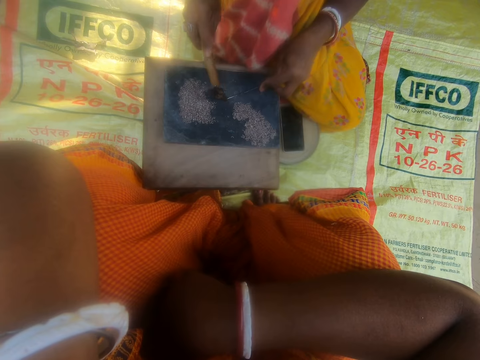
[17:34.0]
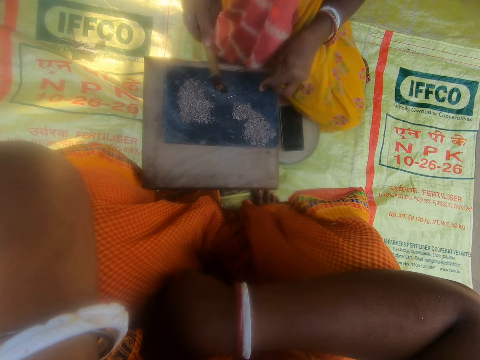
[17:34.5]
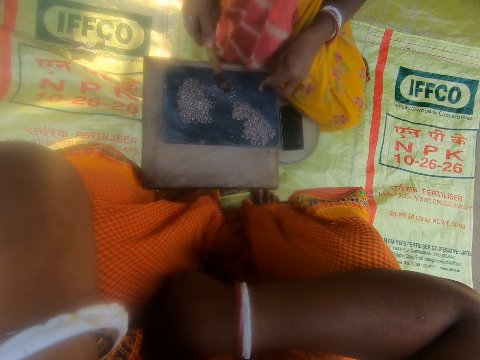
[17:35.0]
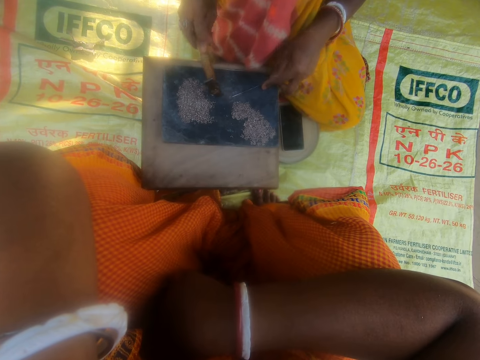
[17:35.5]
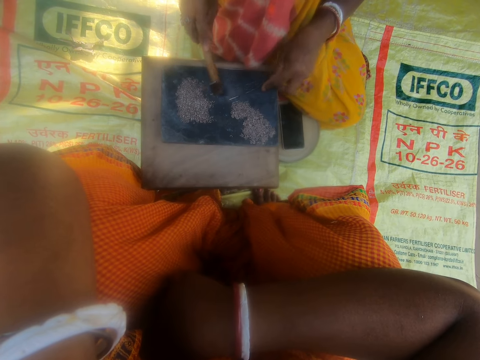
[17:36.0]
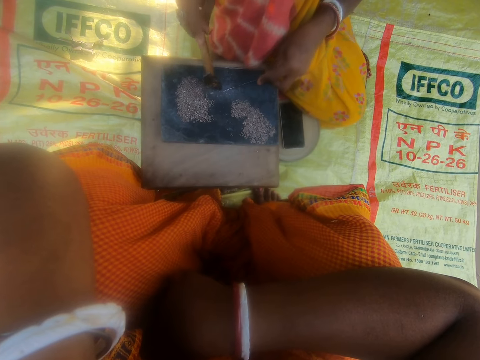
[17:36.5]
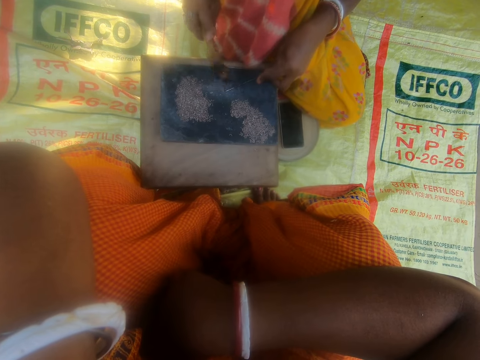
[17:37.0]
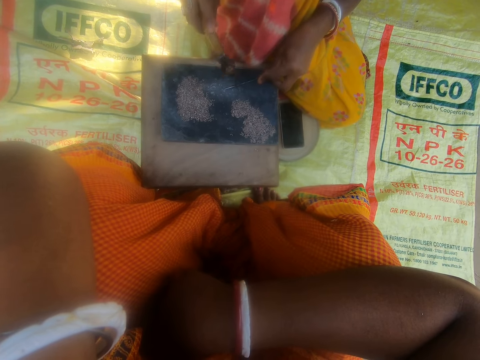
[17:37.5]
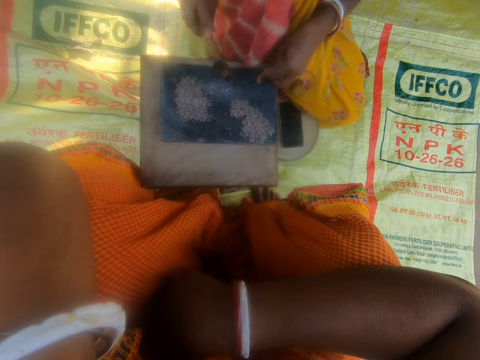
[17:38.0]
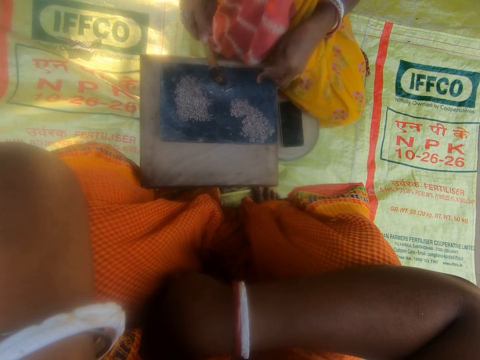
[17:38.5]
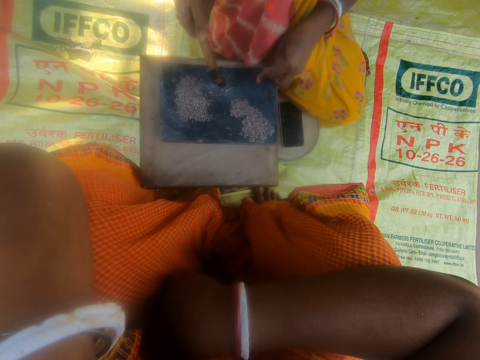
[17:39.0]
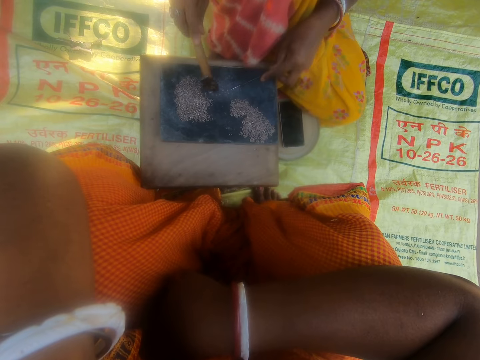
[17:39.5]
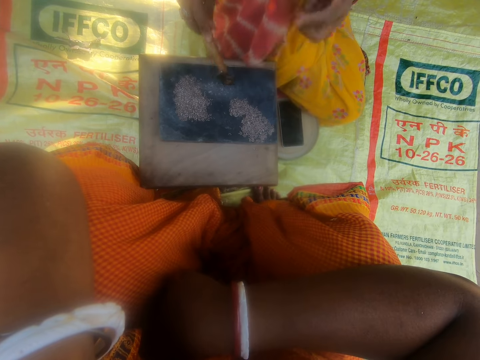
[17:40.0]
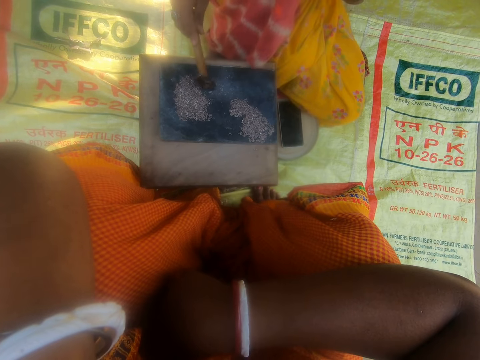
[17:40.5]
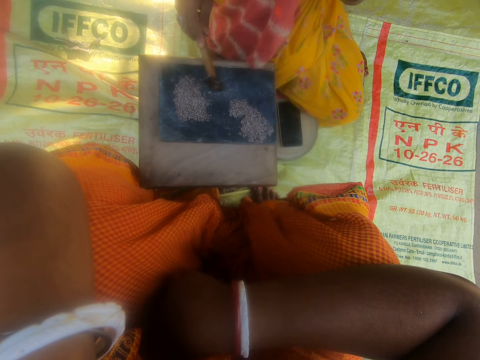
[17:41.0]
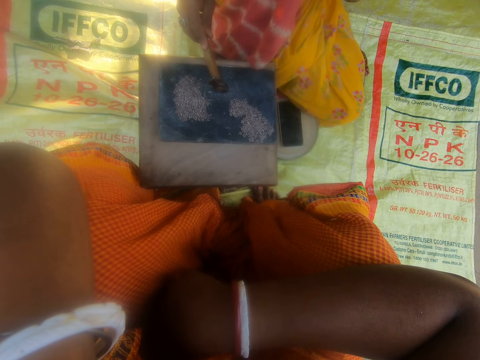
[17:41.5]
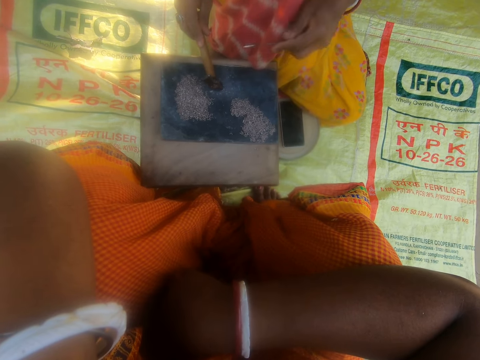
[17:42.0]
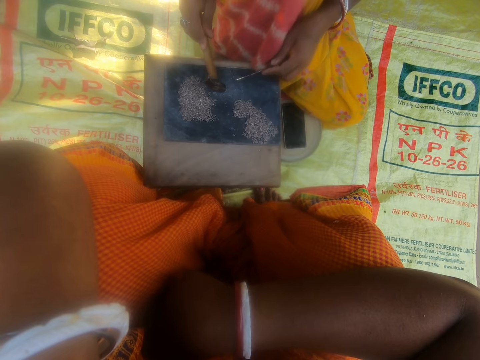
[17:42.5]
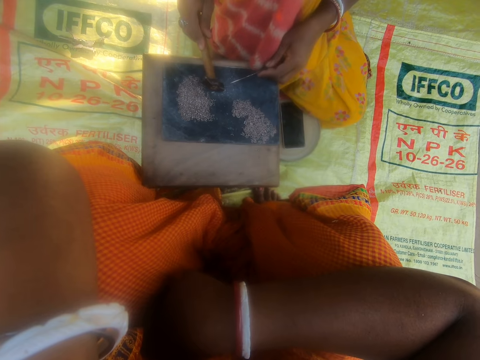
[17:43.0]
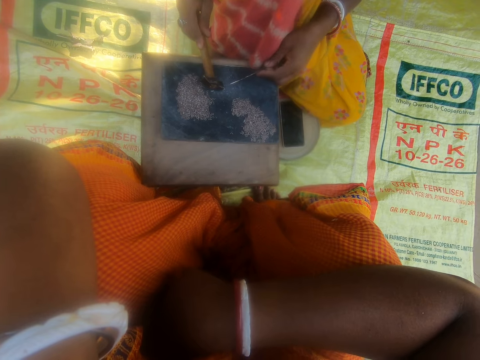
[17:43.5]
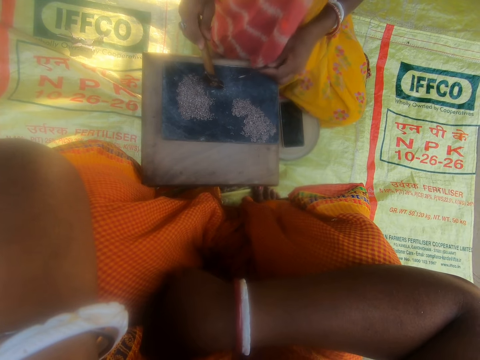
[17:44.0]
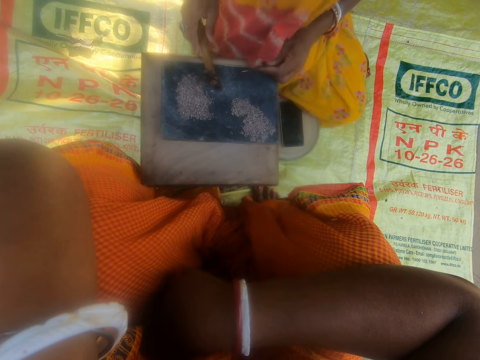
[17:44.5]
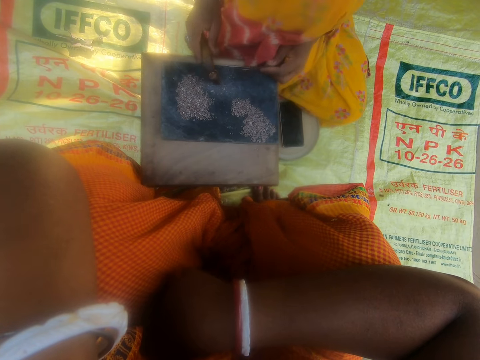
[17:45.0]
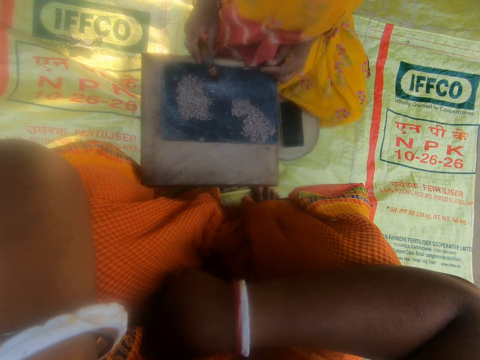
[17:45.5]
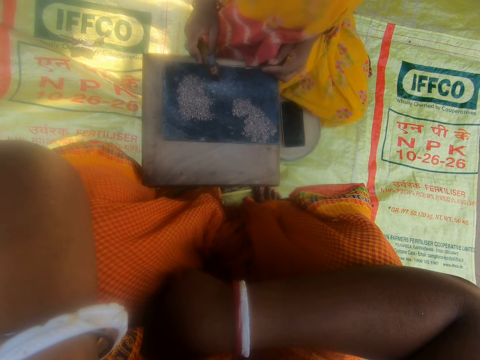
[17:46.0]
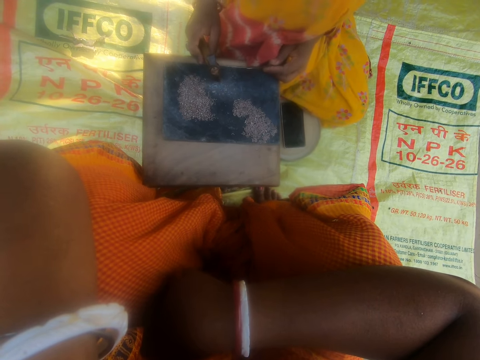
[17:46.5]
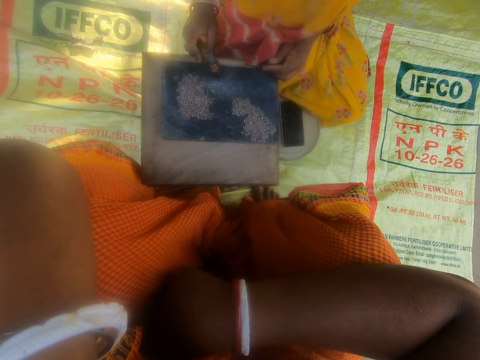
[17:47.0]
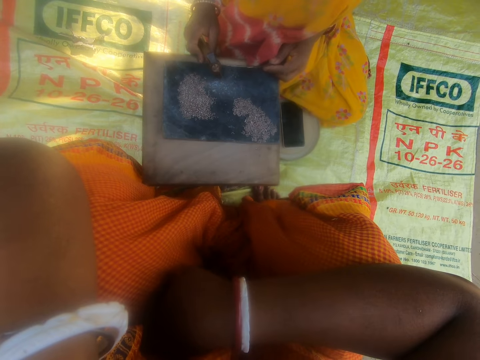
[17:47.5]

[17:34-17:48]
The woman lifts the thin wire. The woman holds the hammer. The woman places the thin wire down. The woman converses with the camera wearer.

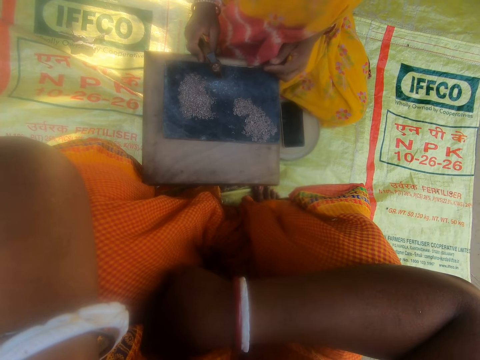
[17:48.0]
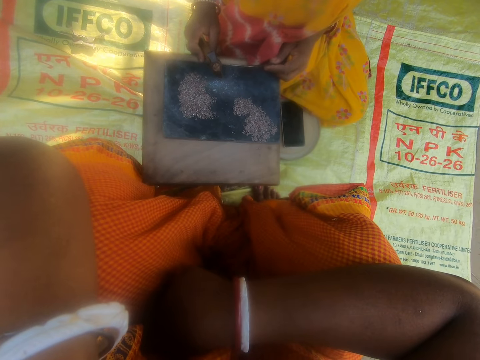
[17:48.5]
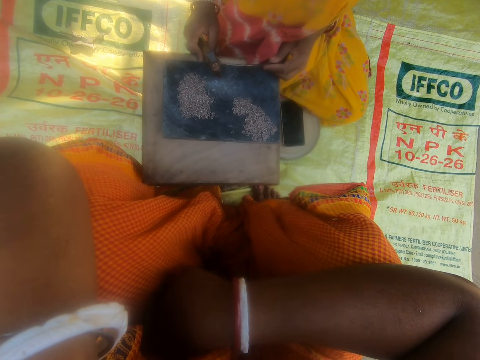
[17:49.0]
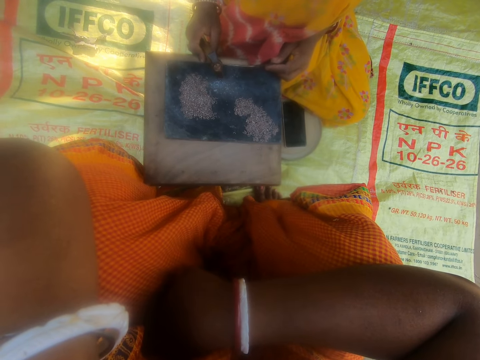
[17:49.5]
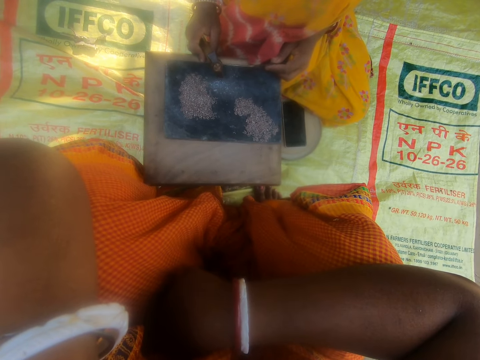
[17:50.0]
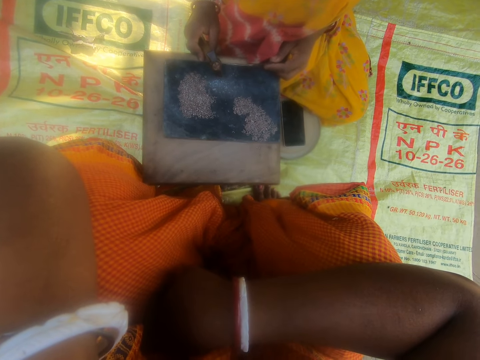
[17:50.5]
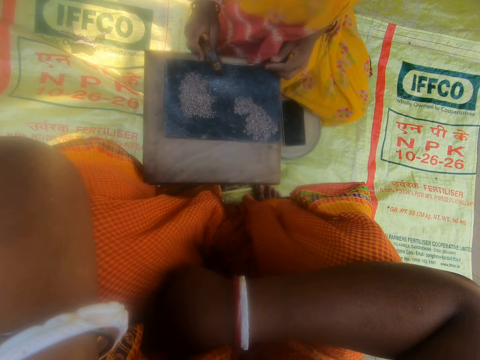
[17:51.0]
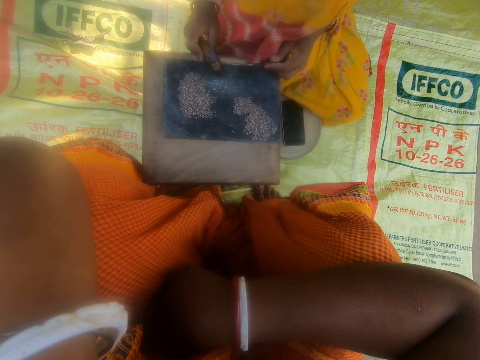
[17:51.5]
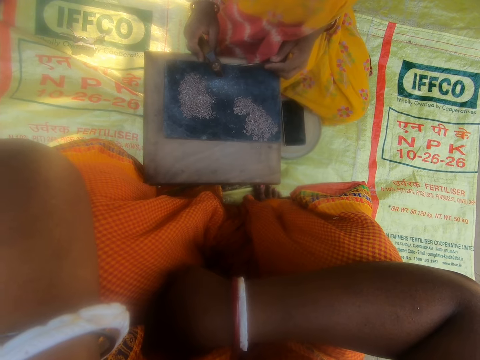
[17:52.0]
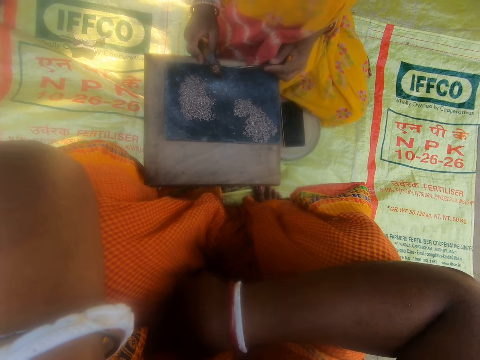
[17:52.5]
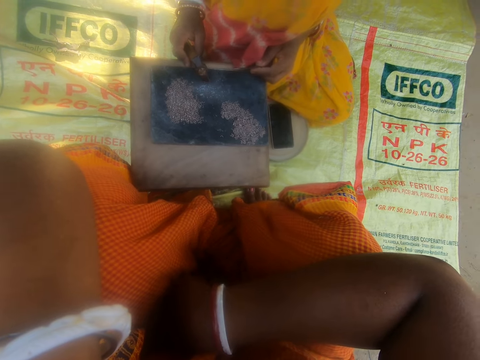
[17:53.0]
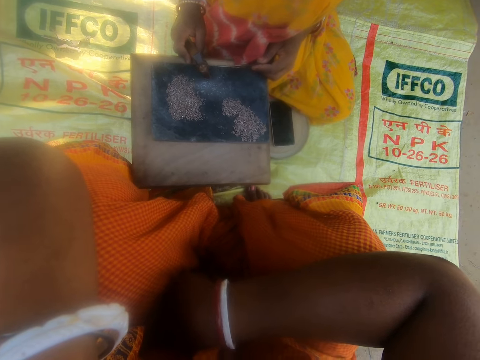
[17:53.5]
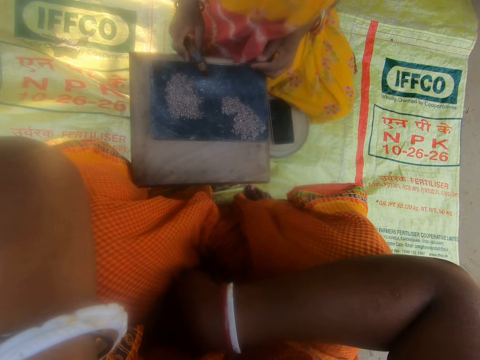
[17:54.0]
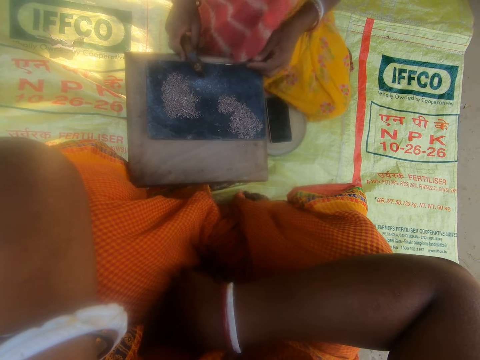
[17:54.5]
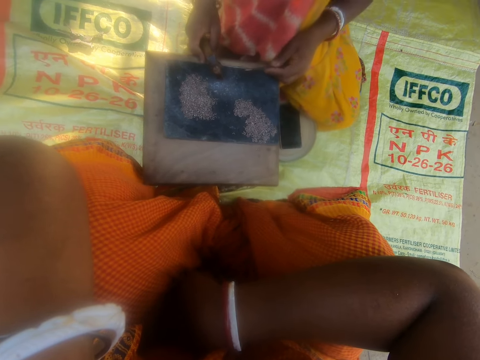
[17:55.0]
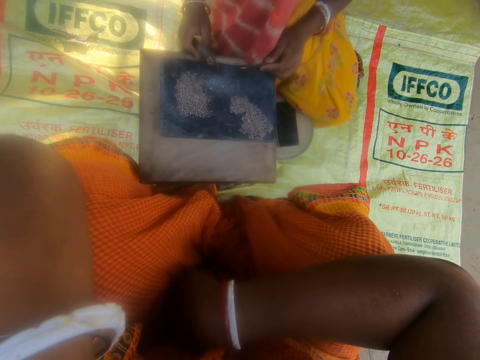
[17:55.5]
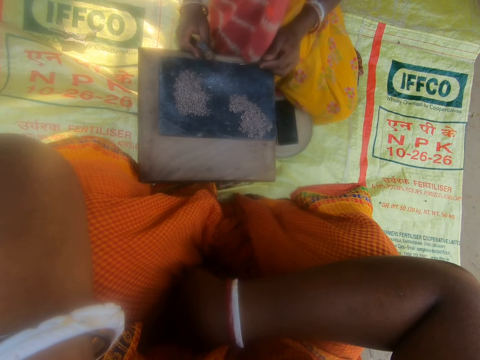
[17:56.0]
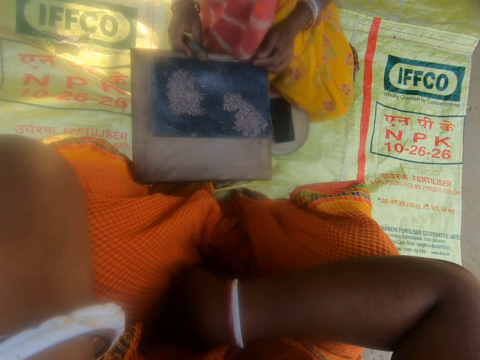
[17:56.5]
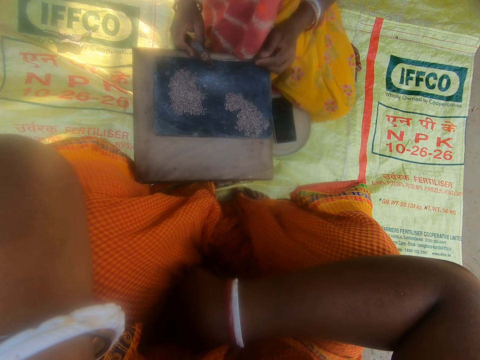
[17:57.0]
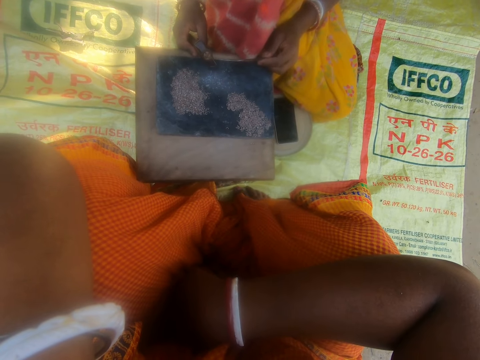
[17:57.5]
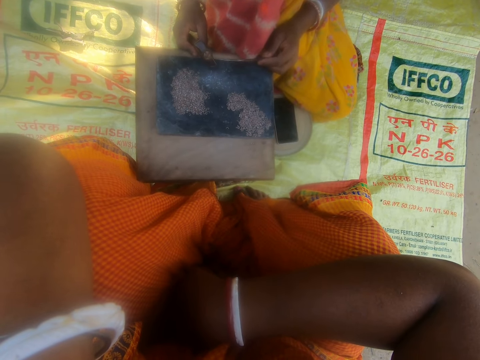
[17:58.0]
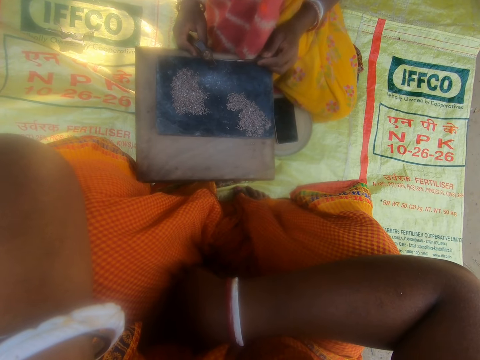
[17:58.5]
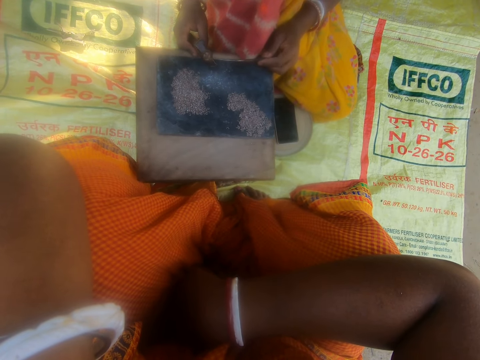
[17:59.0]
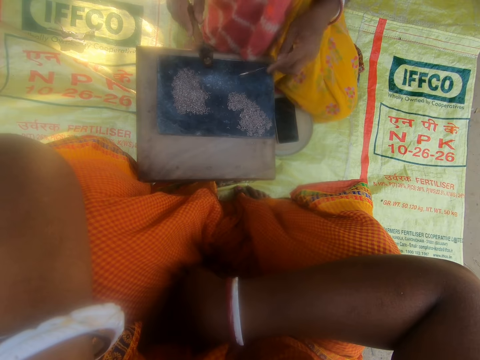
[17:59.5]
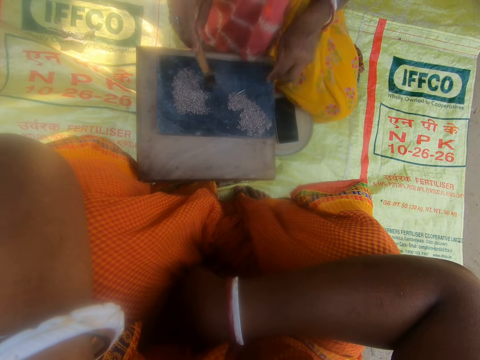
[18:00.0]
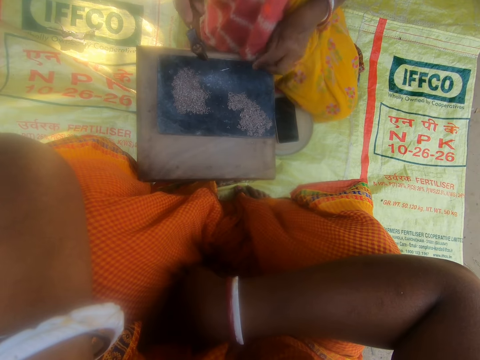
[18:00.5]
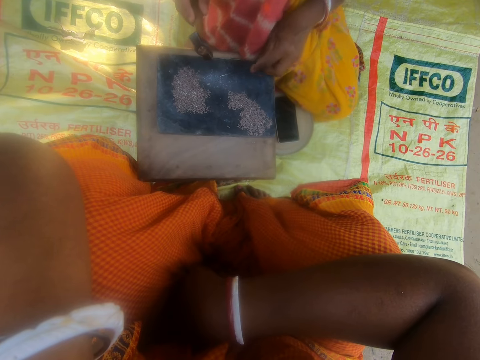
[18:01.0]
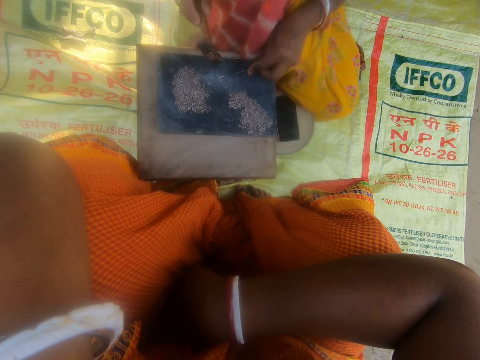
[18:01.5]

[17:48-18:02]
The woman holds the hammer. The camera wearer interacts with the woman. The woman holds the thin wire. The woman interacts. The woman moves something with the hammer. The woman pulls the glass with the thin wire.
